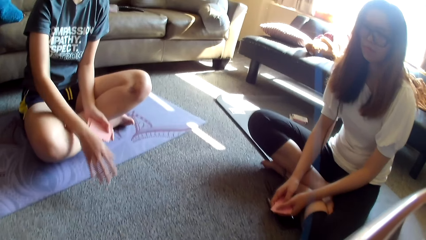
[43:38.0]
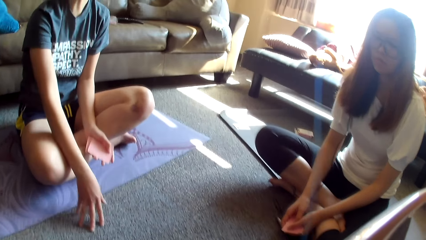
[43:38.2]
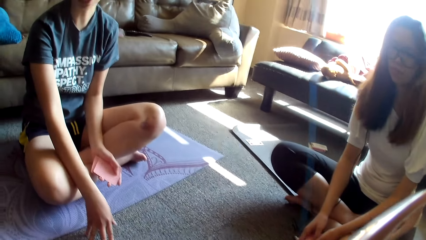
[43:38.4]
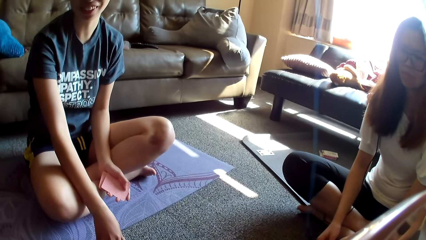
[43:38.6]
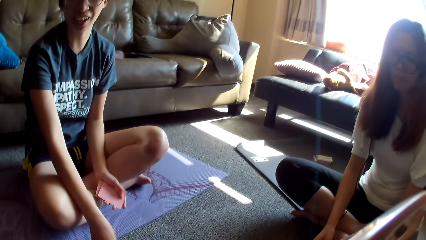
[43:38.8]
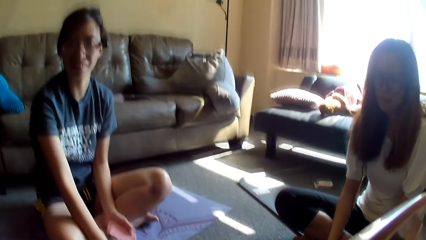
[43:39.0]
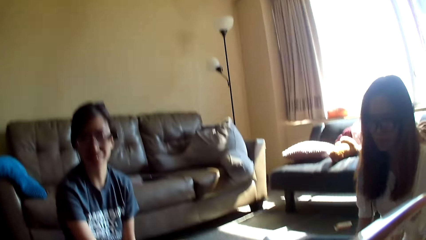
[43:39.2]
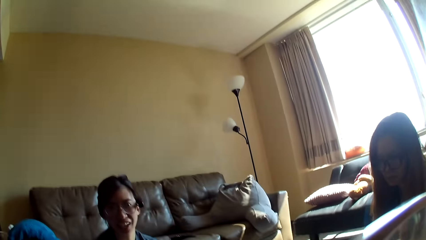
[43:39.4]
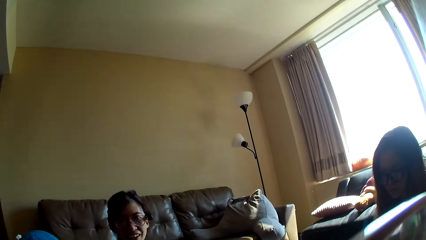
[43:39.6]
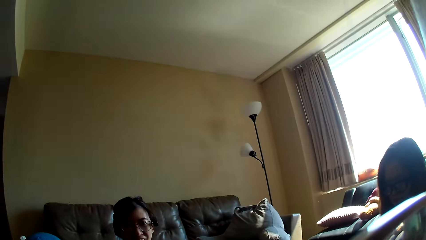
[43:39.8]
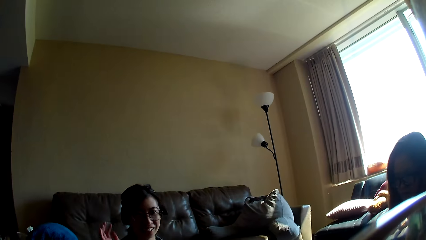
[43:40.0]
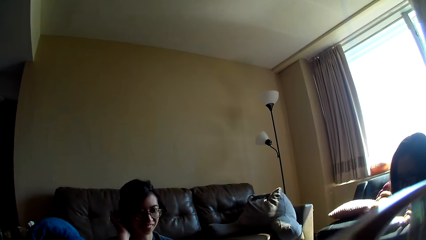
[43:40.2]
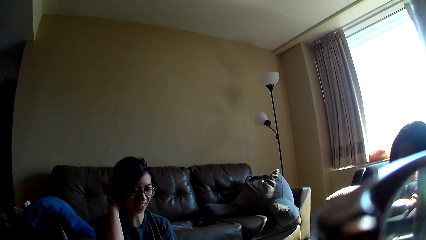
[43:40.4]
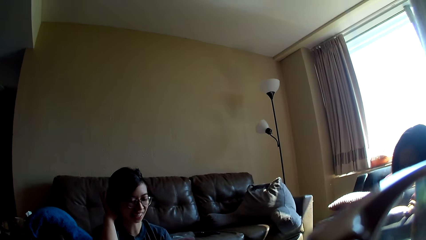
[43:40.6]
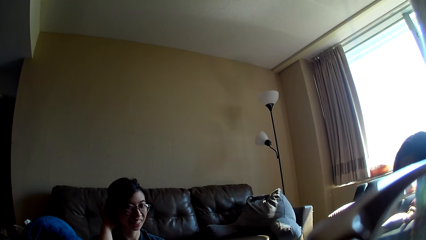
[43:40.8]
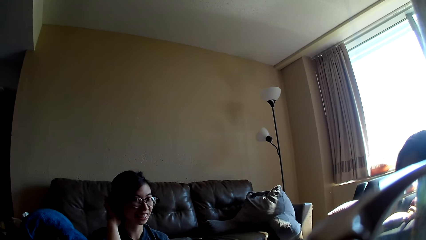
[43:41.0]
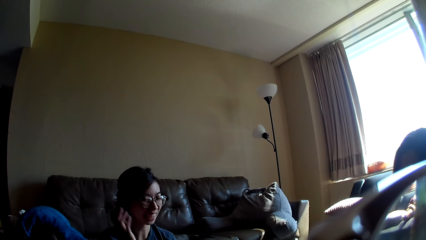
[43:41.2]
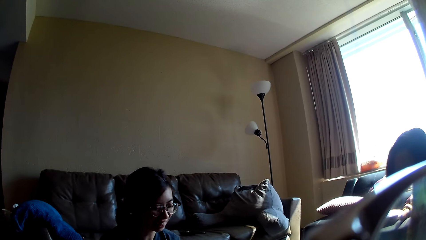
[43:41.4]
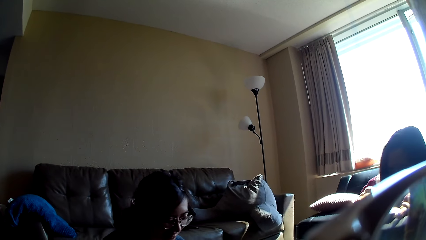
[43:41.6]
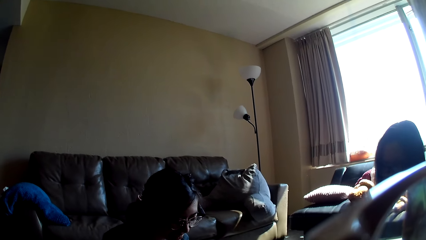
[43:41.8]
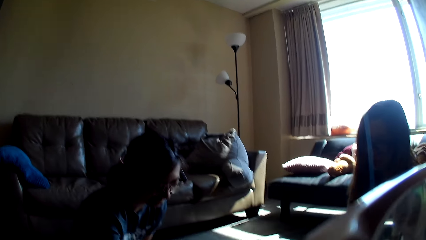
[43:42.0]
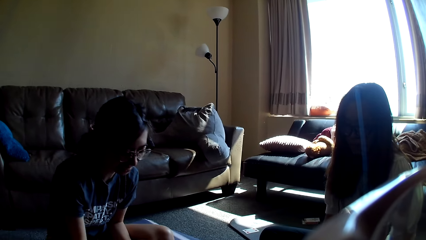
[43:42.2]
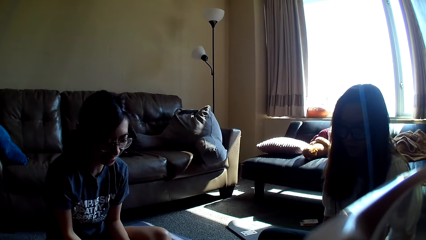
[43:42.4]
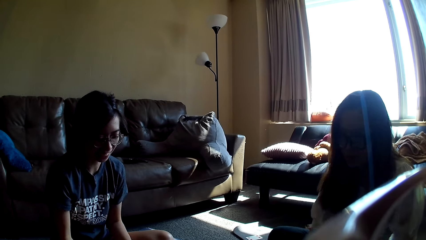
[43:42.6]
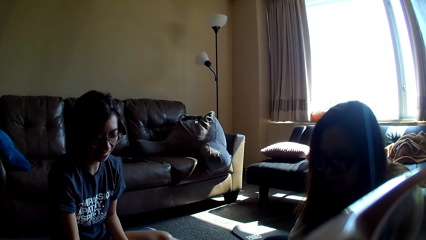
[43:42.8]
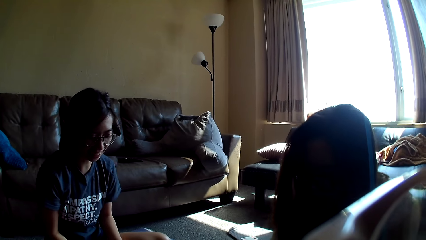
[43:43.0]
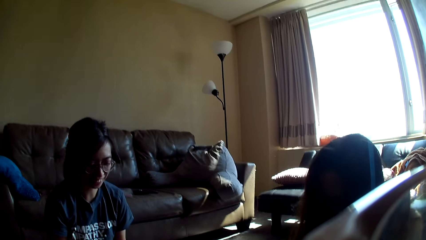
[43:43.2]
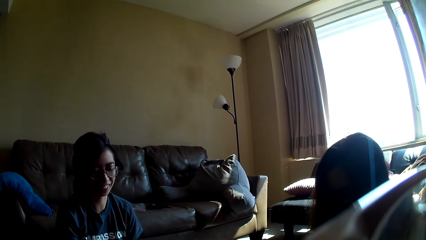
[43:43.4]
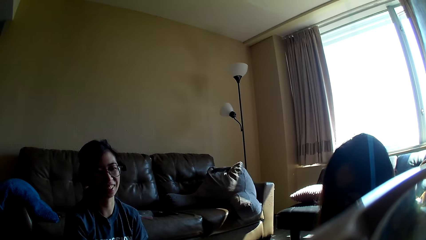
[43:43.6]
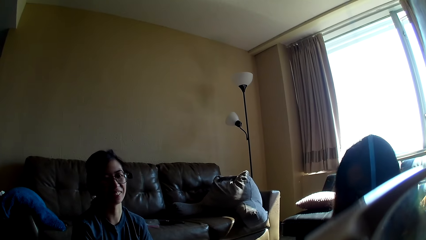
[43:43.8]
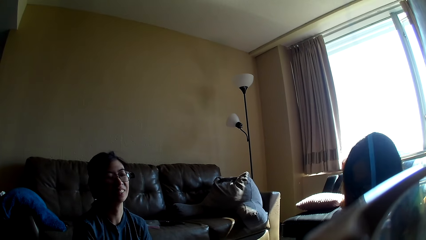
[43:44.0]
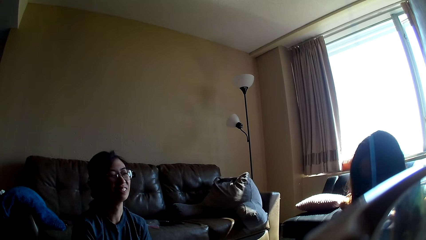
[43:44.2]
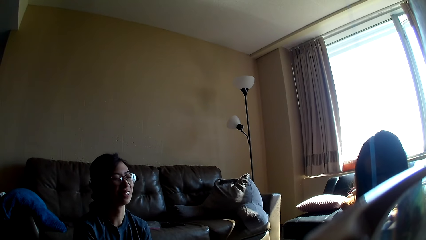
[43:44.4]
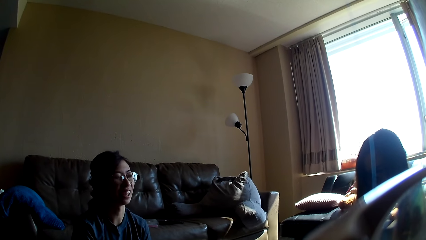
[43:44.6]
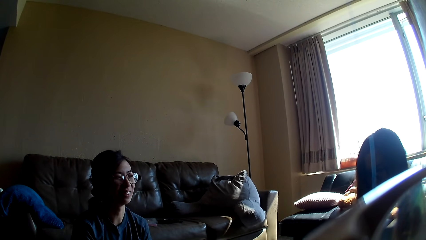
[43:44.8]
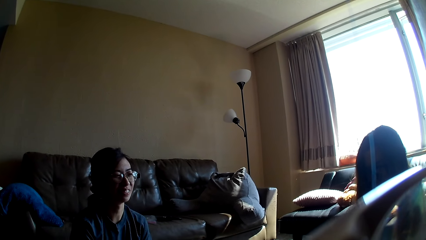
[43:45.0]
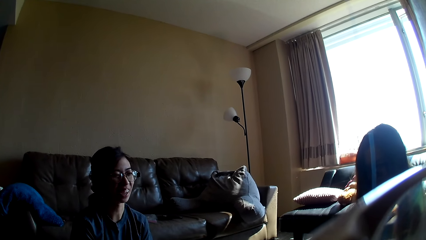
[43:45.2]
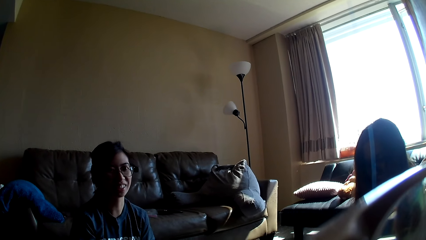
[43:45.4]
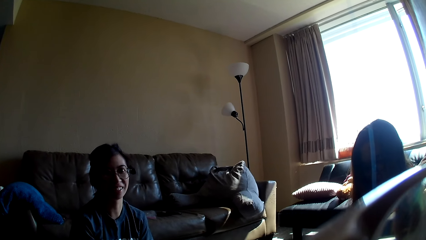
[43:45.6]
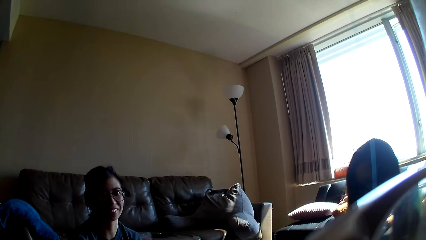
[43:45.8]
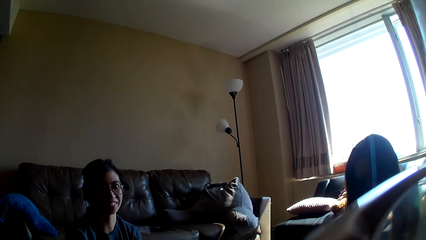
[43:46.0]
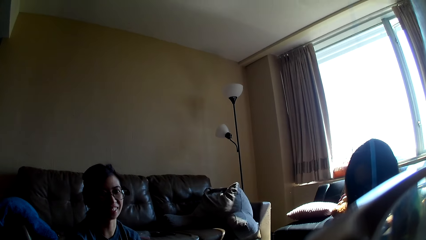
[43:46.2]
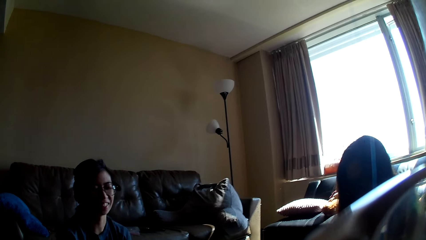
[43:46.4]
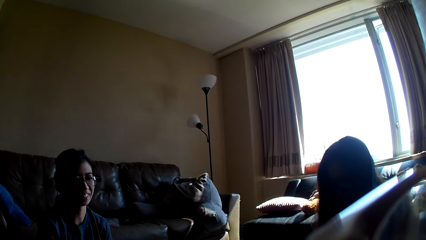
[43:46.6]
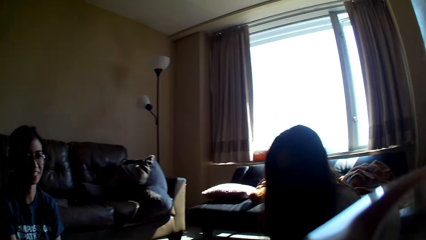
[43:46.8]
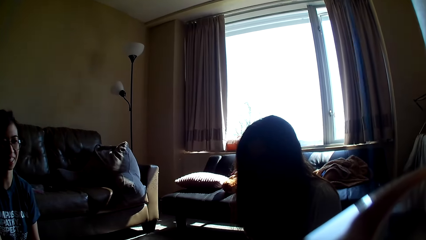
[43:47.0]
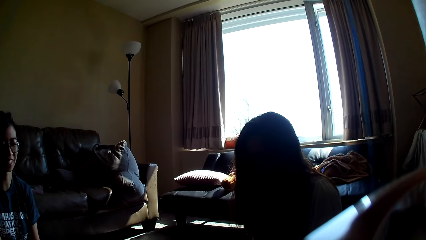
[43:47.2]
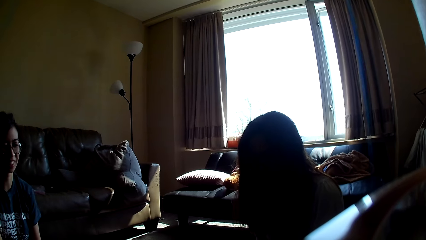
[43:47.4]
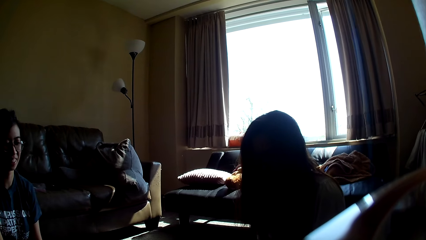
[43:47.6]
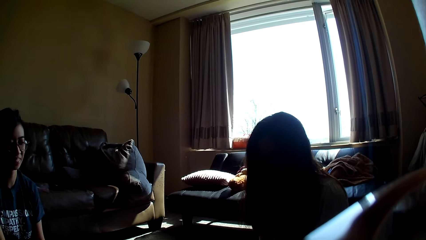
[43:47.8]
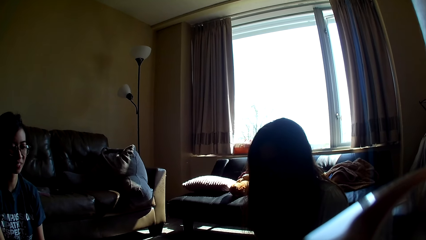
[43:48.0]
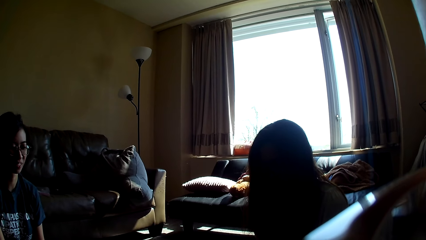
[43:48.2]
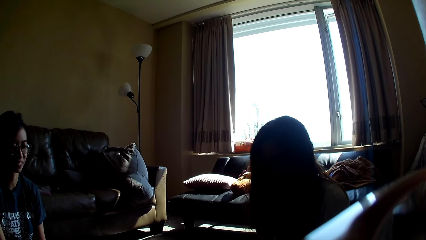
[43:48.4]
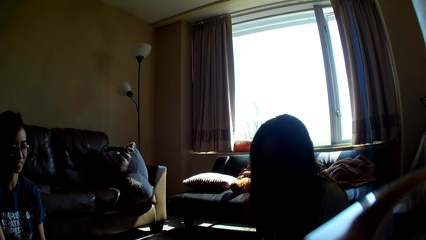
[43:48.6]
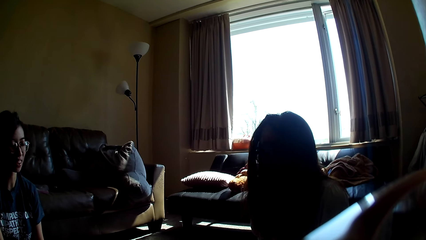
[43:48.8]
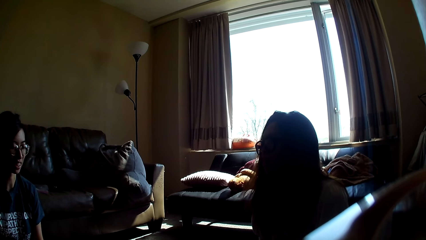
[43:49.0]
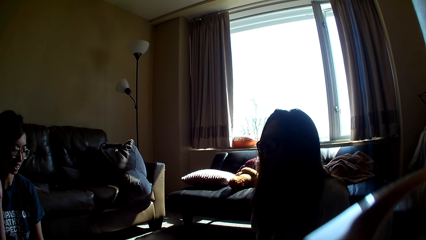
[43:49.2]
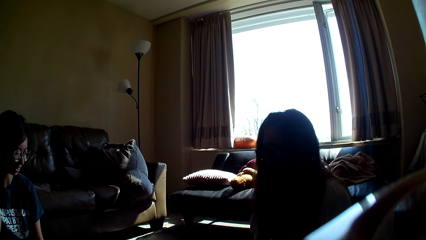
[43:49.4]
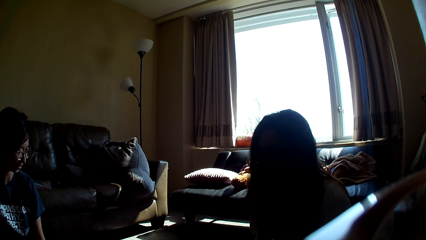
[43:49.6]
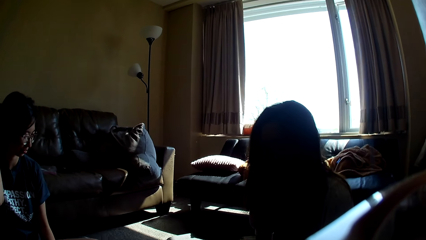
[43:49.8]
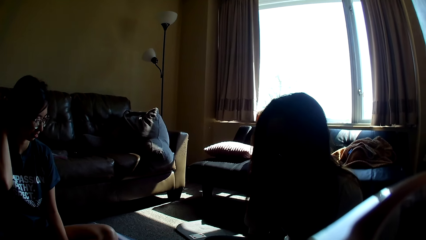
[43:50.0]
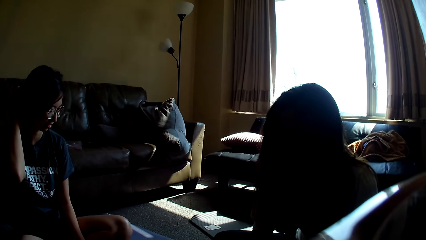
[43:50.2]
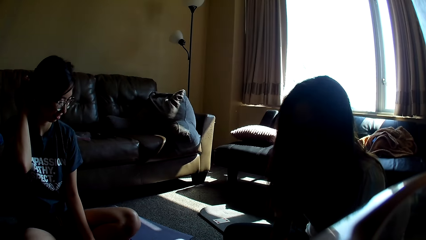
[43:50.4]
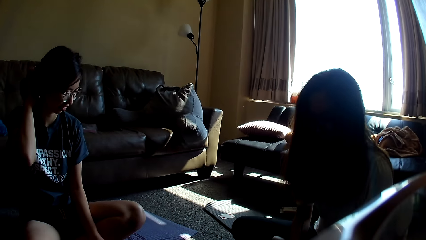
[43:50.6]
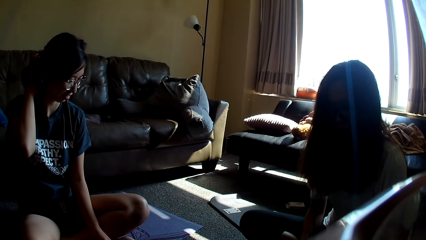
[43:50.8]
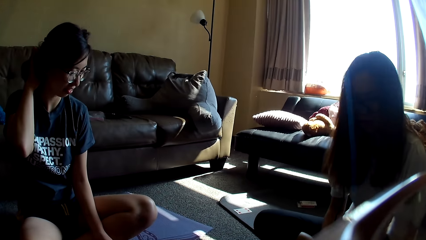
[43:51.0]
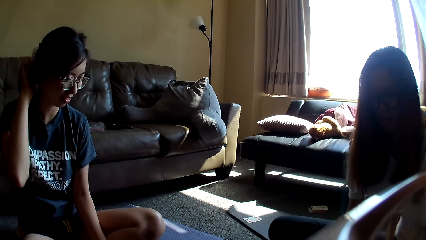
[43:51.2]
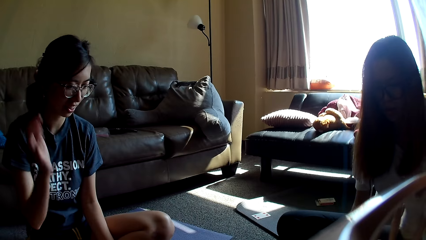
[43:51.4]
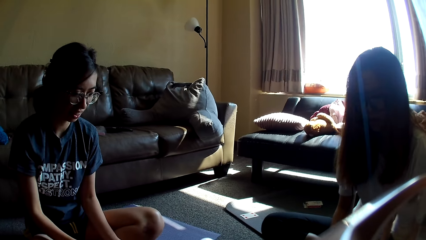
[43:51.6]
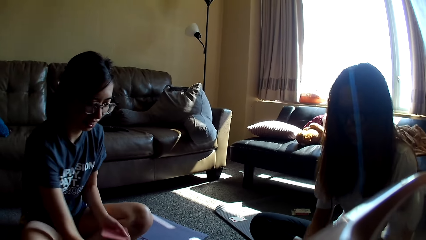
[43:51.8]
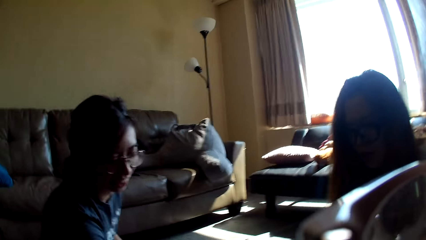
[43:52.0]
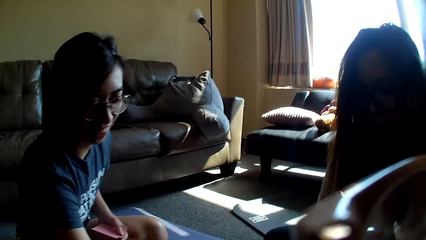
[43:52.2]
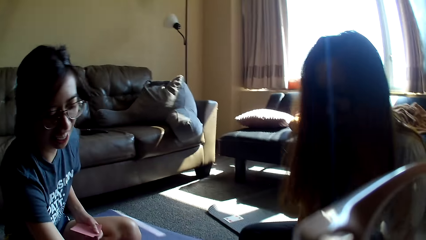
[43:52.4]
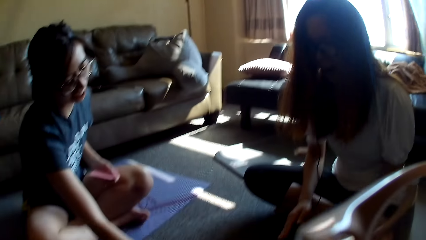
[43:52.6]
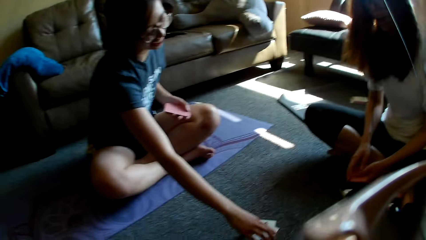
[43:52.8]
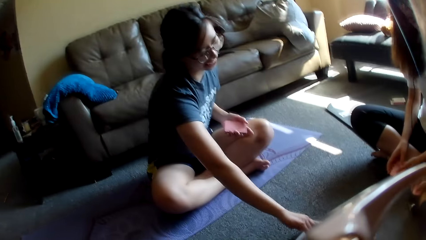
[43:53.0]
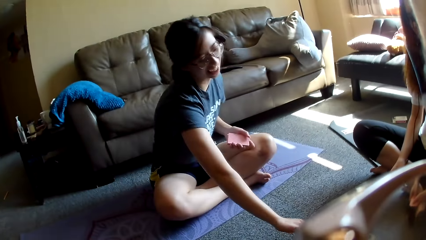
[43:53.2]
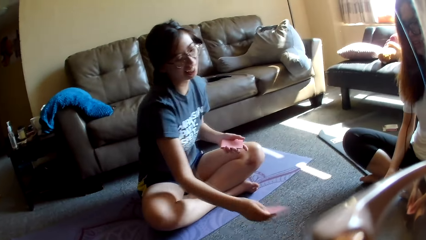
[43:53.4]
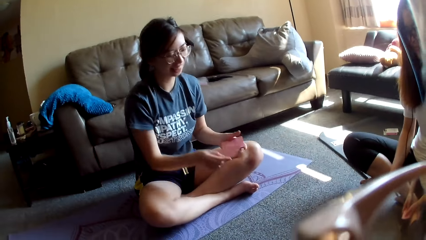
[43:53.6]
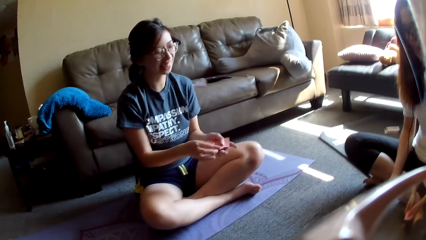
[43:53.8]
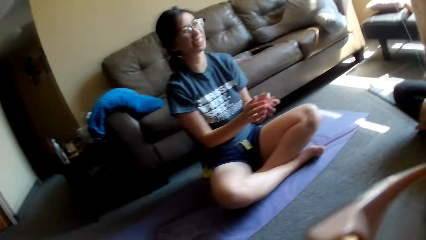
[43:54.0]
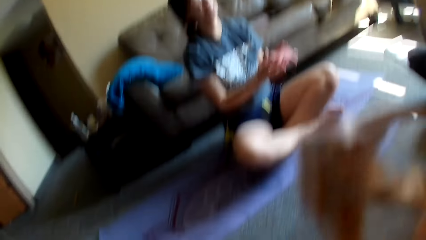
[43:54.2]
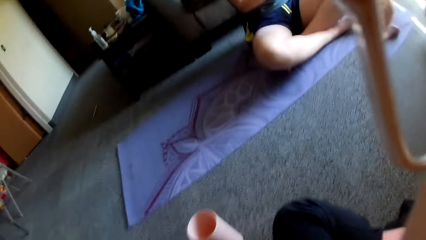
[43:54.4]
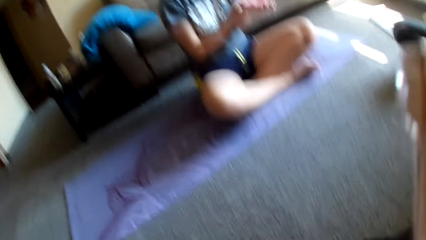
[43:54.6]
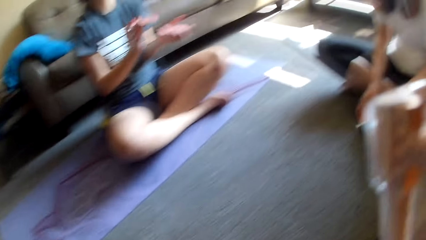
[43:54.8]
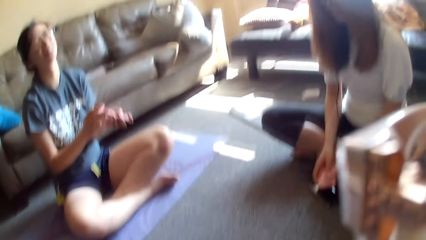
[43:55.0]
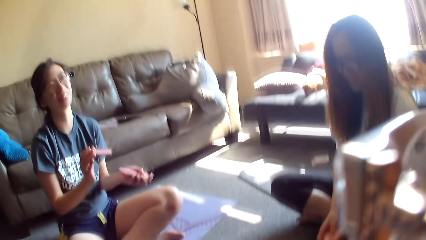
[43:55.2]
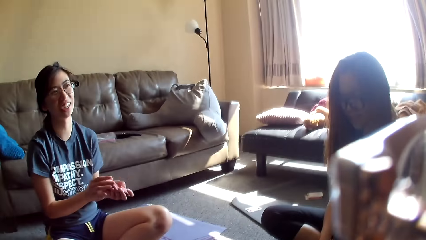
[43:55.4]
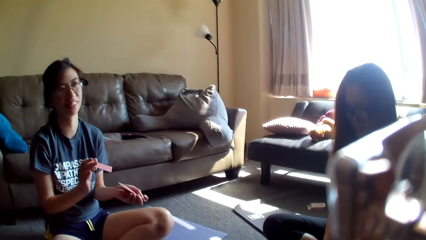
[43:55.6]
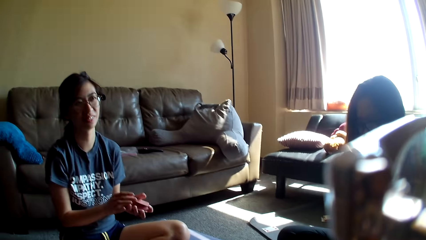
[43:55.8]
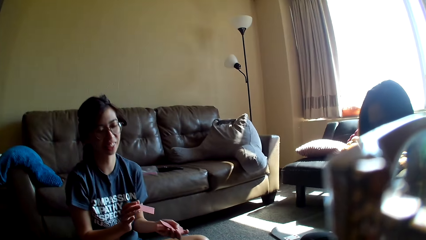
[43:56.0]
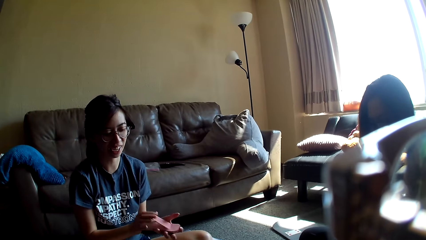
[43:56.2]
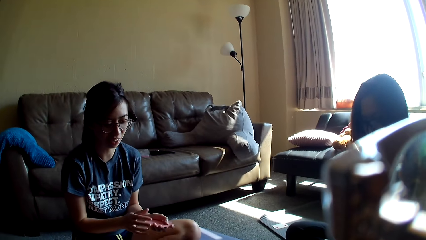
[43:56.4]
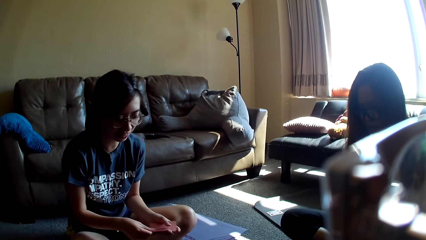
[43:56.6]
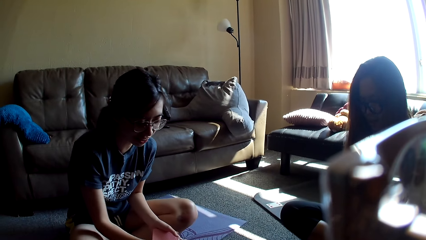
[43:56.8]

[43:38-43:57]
A lady moves a hand to the floor. Another lady stretches a hand. The camera wearer looks around. The other lady touches her hair and moves forward. The first lady grabs a card game and leans forward. The camera wearer looks around. The first lady touches her hair. The other lady grabs the card game. The first lady grabs the card game. The other lady leans forward and mixes the card game. The camera wearer looks around.
